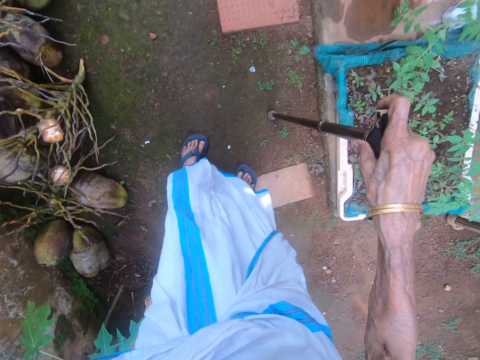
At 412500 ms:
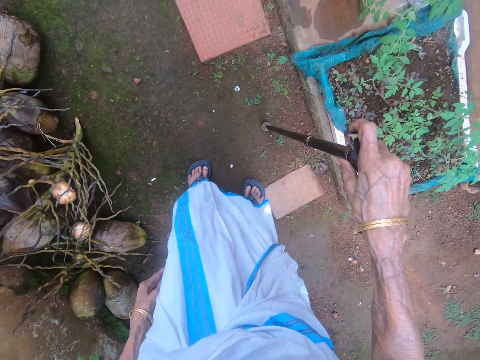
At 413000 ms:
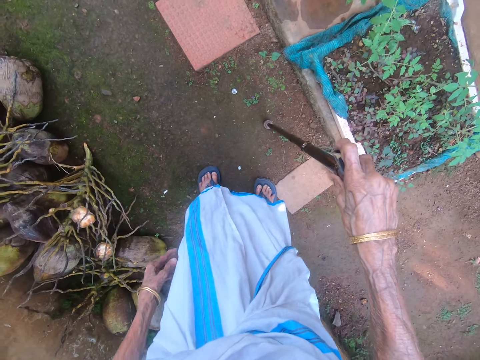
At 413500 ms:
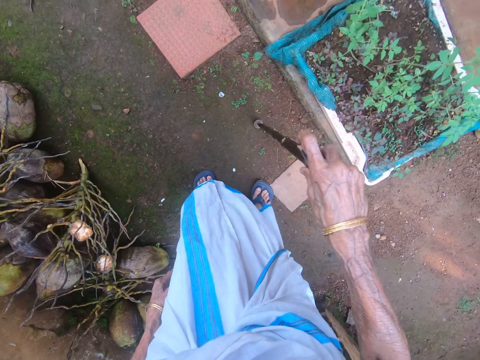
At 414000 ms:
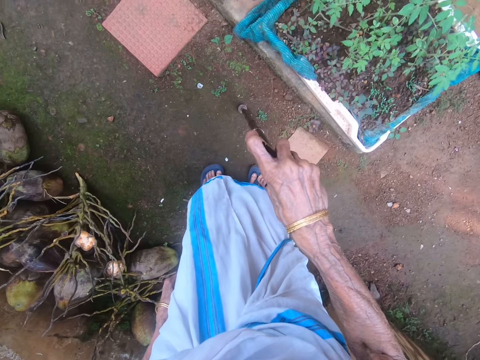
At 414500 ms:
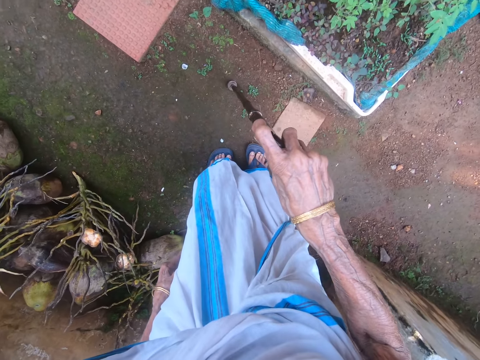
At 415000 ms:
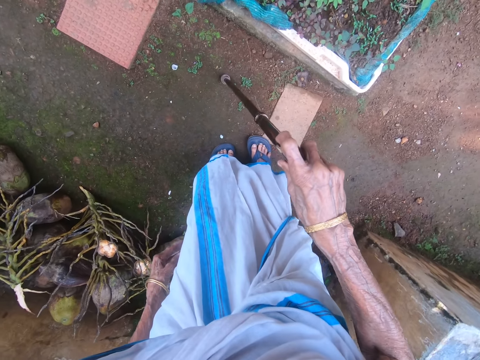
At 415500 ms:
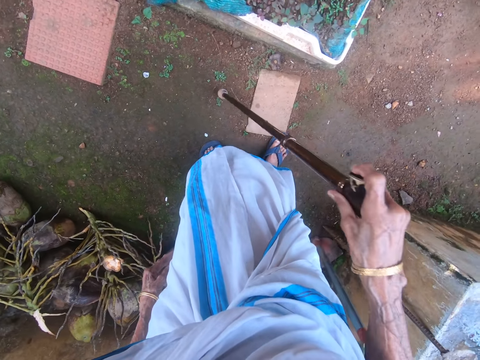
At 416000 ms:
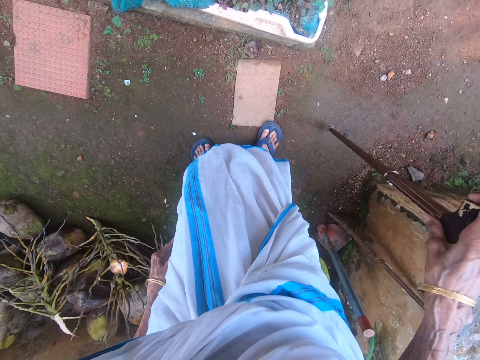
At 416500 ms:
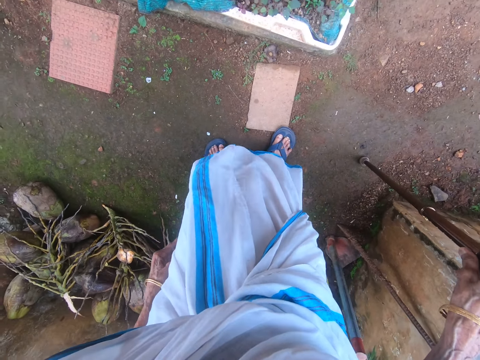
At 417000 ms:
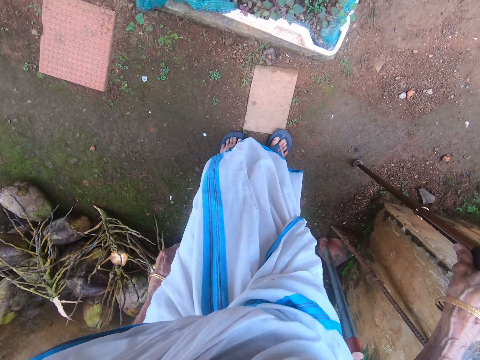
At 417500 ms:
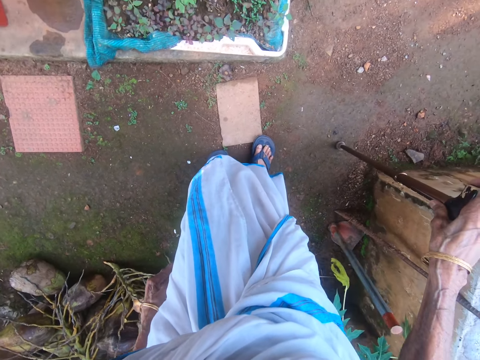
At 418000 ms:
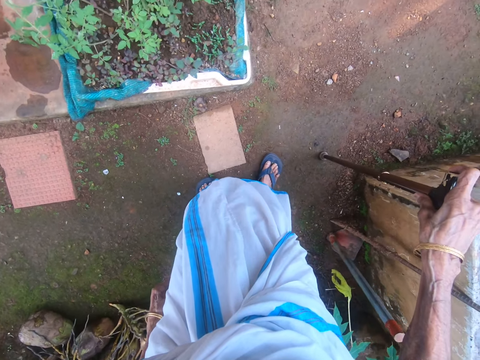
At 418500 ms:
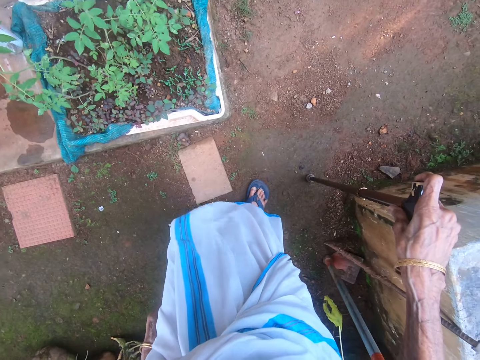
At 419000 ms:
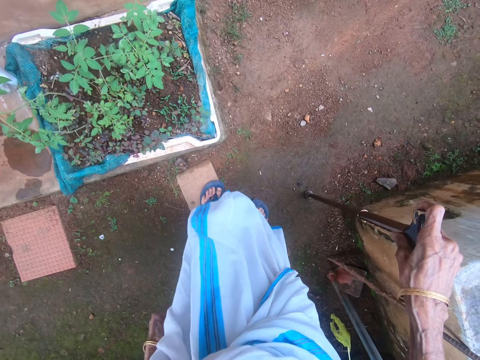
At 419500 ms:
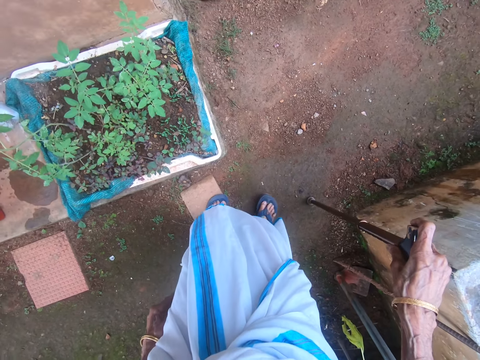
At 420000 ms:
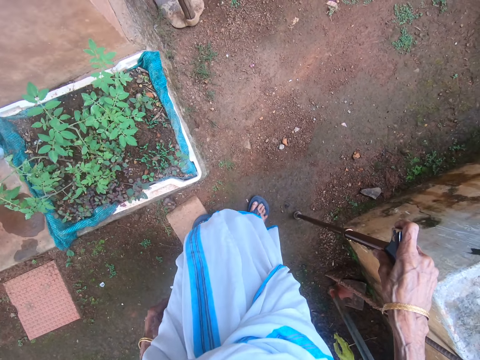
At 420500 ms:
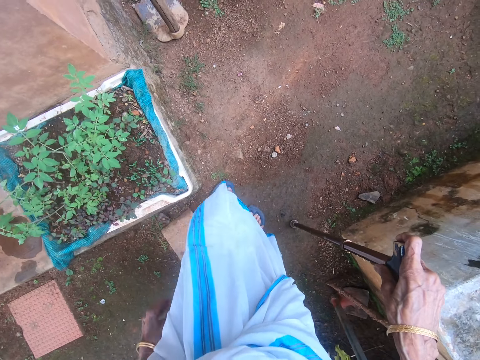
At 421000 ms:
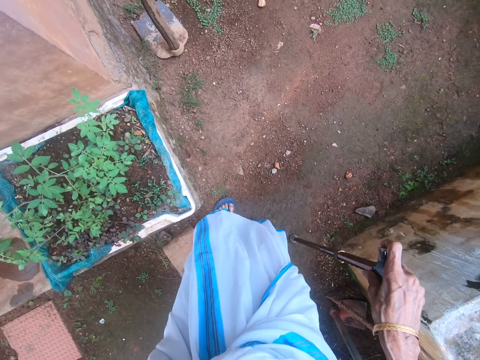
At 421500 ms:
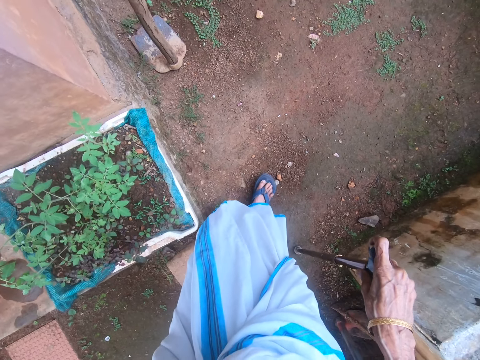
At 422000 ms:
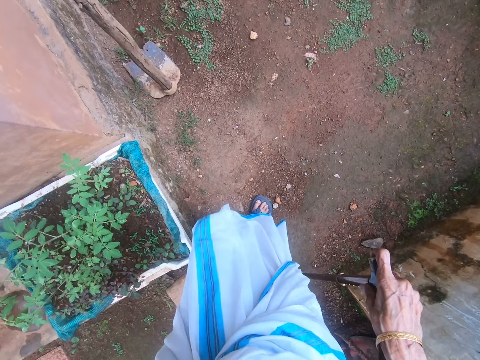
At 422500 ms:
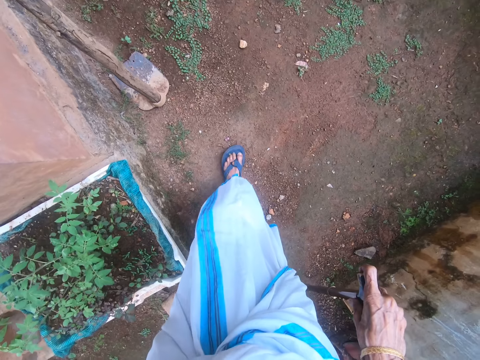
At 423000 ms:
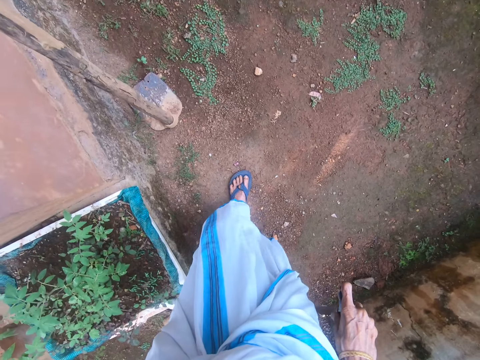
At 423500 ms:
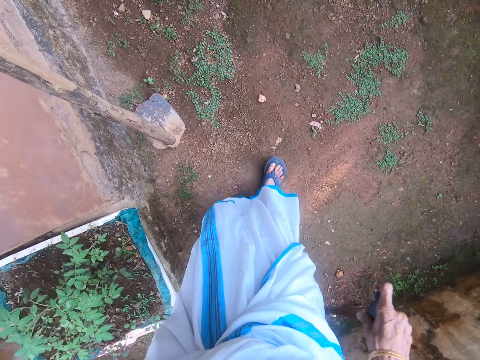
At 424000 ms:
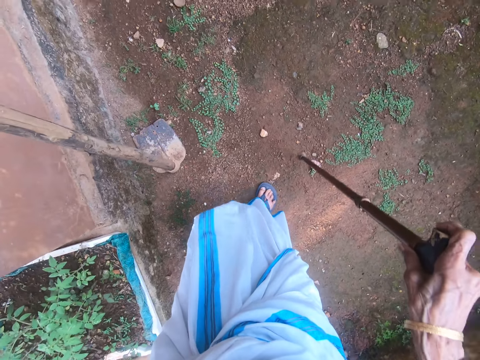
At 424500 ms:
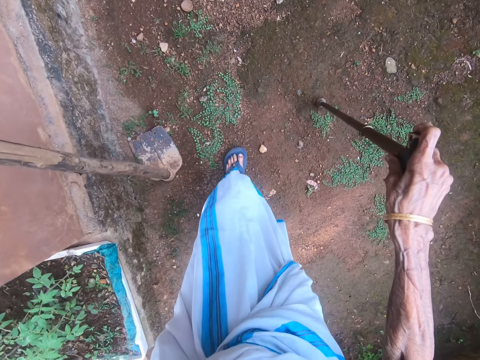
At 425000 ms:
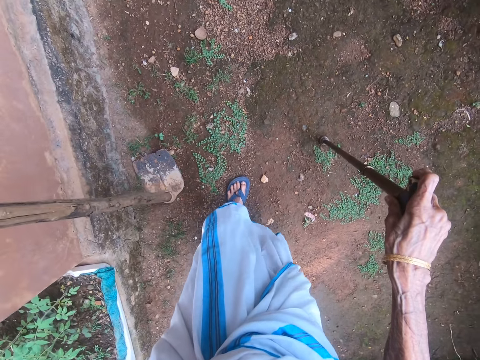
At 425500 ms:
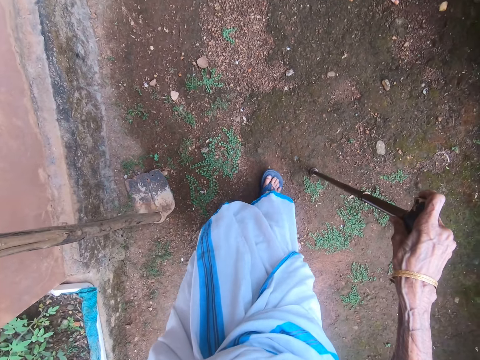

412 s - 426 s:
The camera wearer looks around. They turn around. They look around. They walk around. They raise a hand. They walk around.

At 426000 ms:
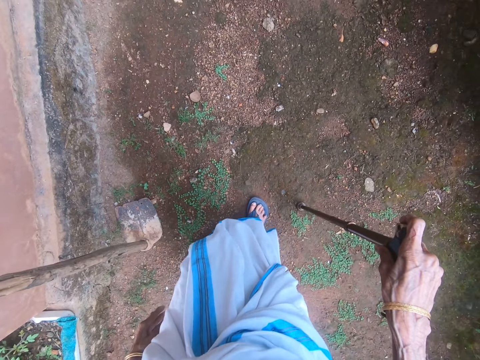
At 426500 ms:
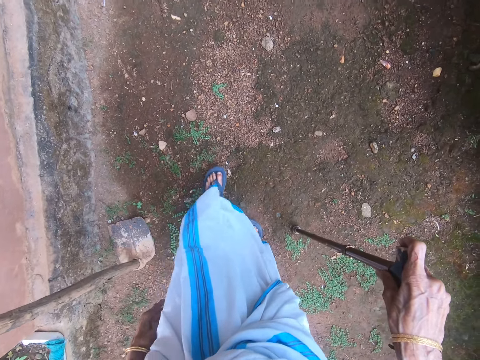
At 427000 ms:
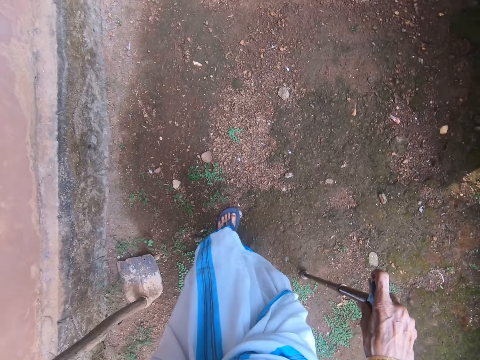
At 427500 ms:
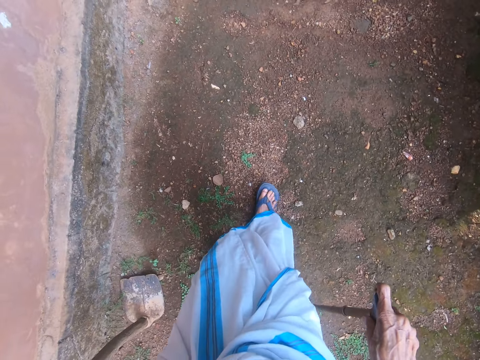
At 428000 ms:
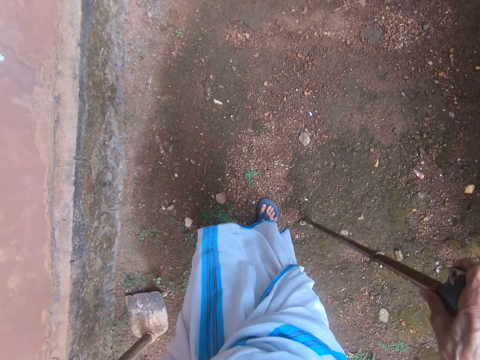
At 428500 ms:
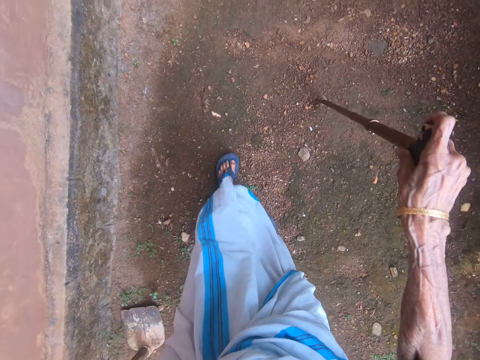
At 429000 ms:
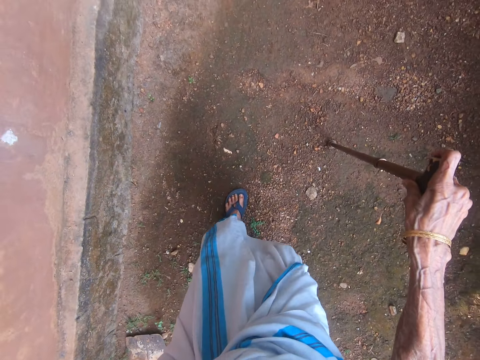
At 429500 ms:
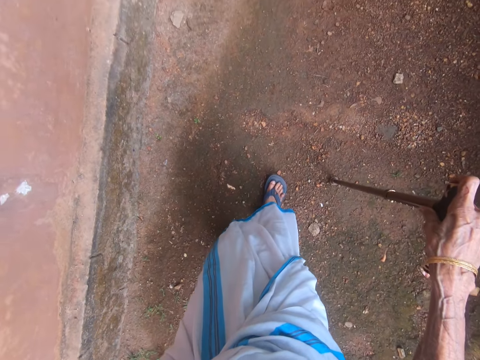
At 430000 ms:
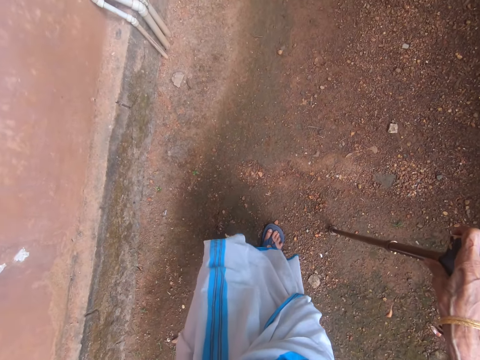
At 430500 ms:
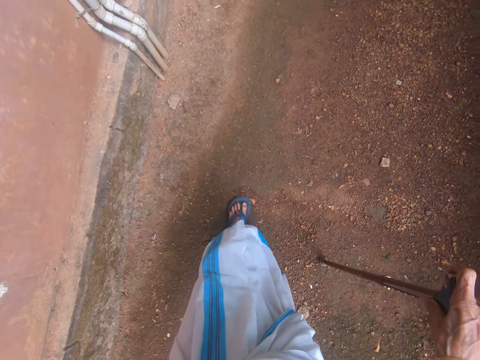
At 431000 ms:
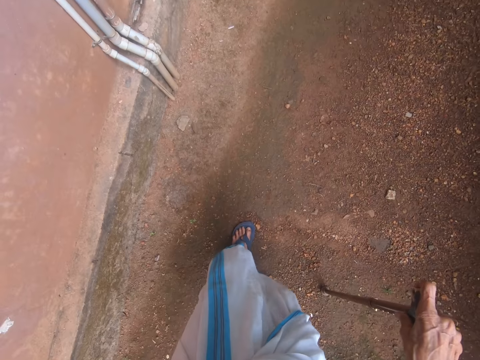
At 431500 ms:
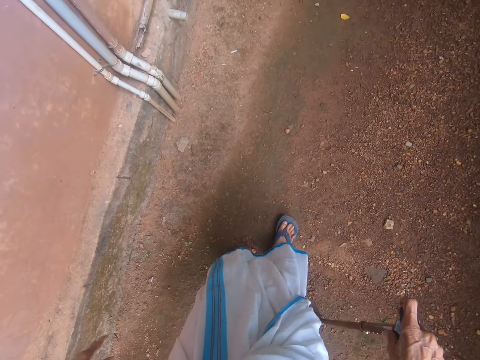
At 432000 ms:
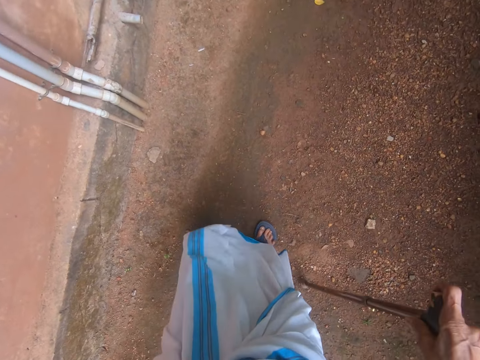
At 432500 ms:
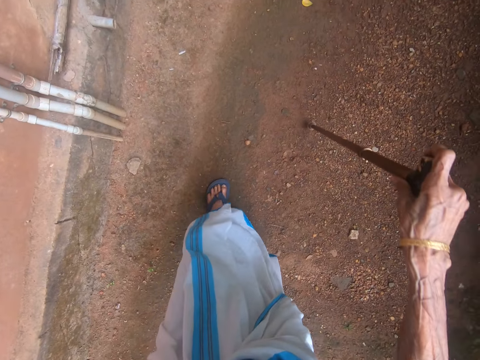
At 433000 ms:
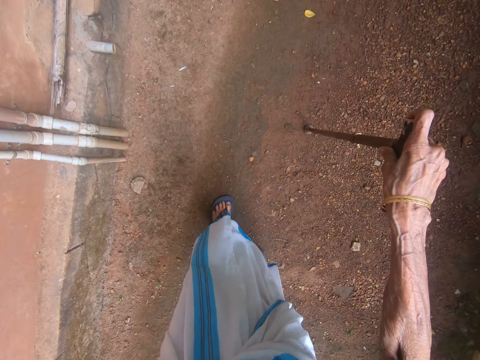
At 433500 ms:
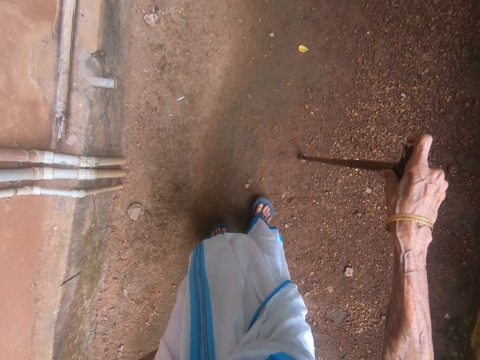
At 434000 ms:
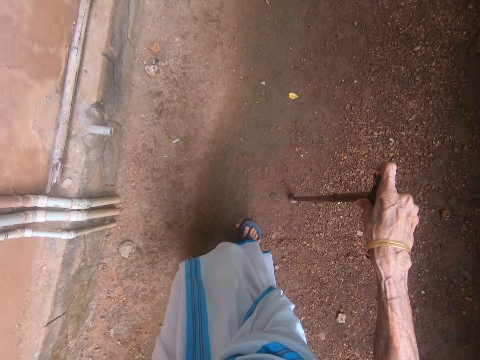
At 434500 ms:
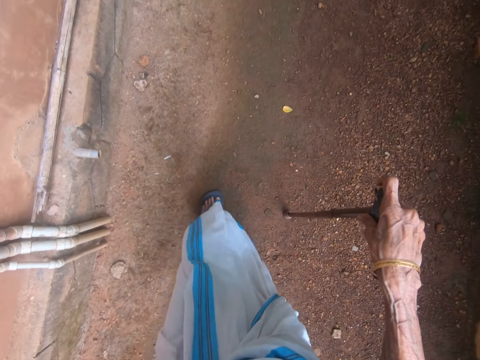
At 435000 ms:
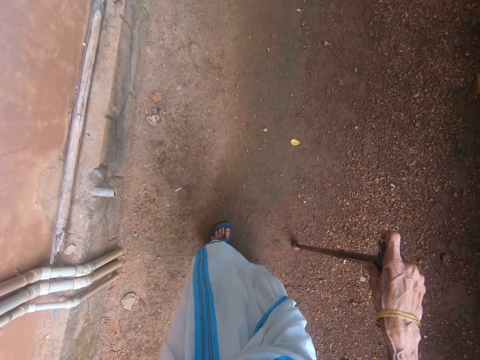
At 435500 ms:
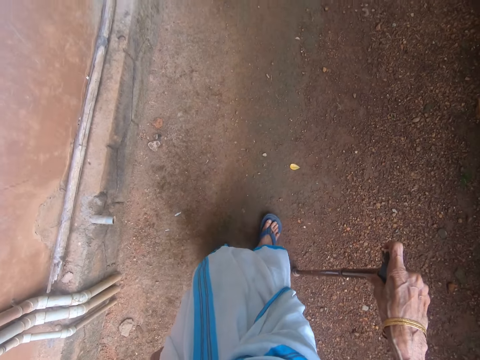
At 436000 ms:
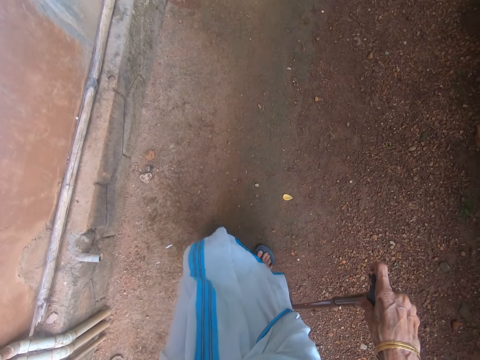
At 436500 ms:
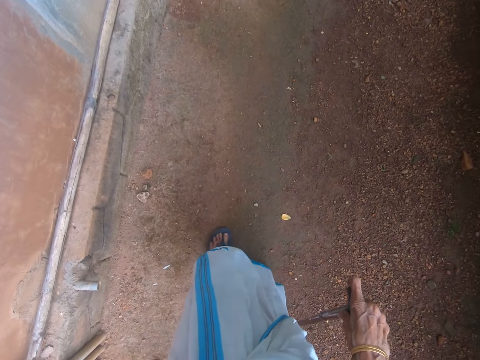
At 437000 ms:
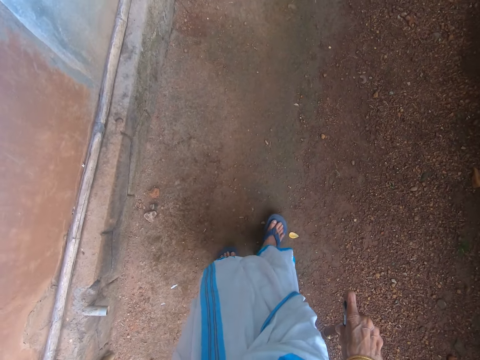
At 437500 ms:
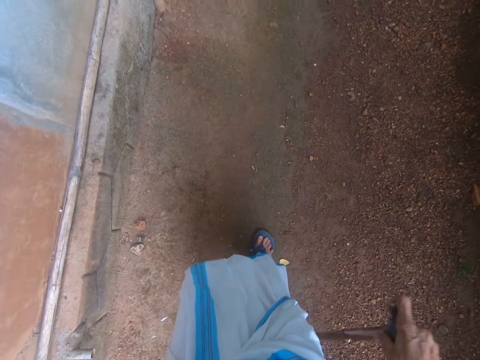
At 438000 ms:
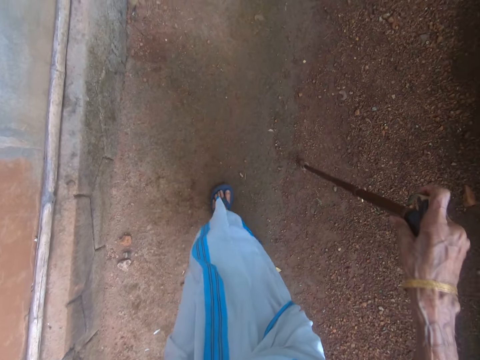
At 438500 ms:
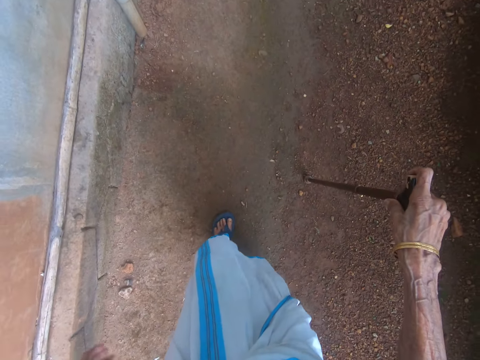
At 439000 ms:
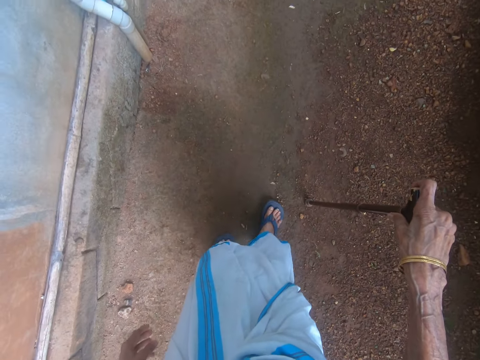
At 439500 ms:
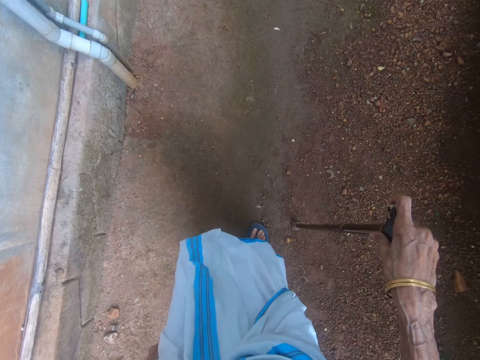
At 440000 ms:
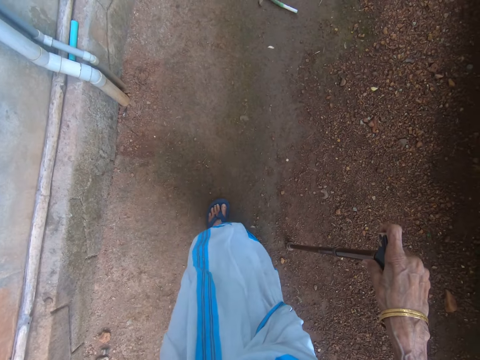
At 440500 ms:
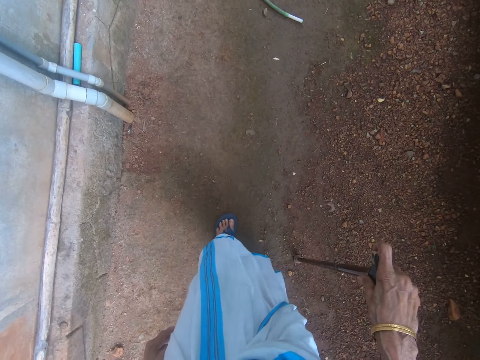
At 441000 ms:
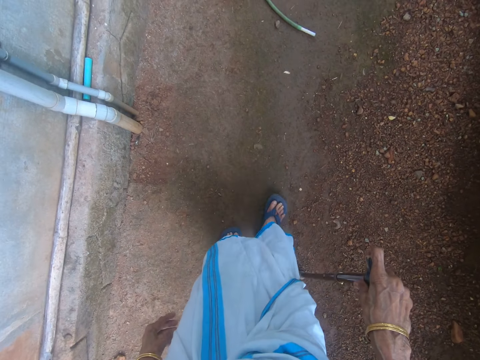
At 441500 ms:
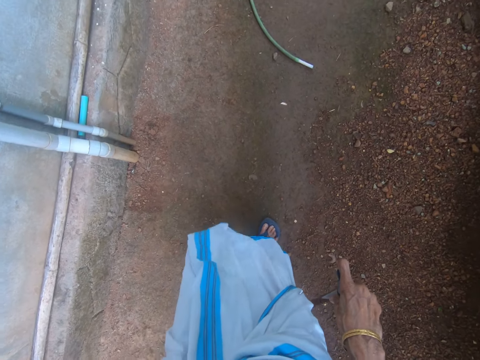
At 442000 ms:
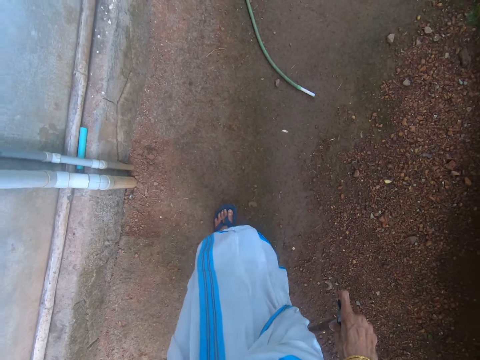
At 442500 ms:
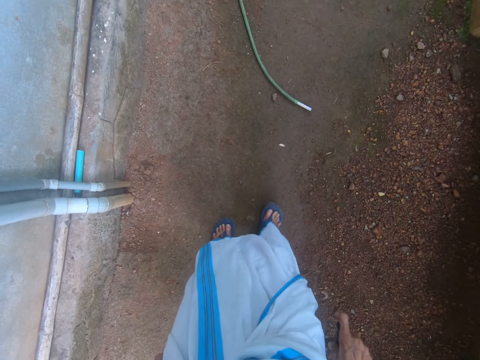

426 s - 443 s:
The camera wearer raises a hand. They walk around. They drop a hand.
